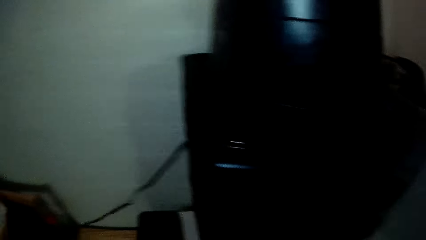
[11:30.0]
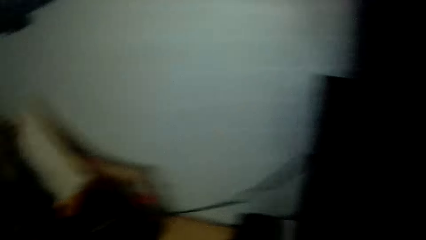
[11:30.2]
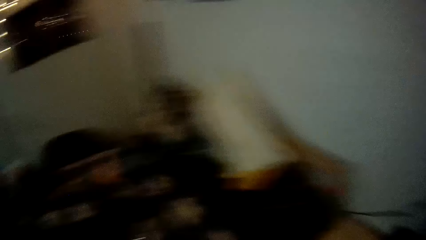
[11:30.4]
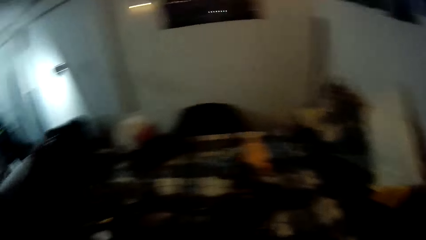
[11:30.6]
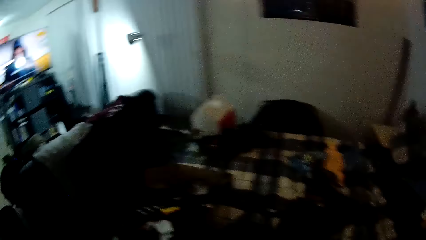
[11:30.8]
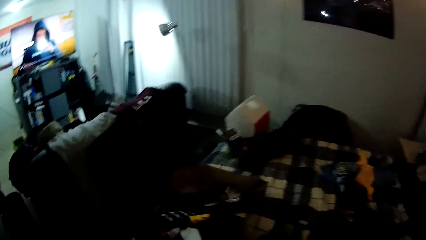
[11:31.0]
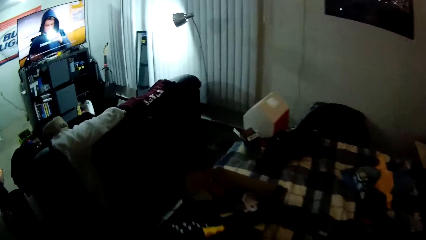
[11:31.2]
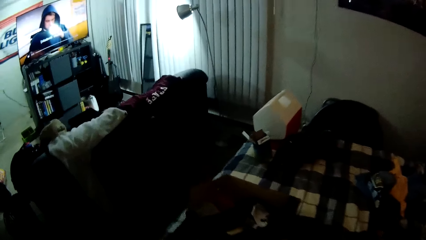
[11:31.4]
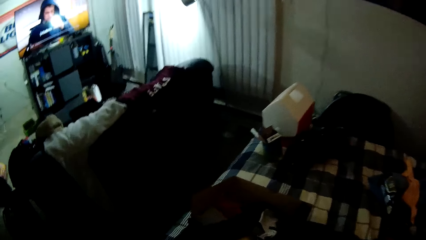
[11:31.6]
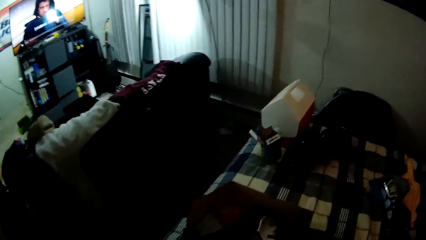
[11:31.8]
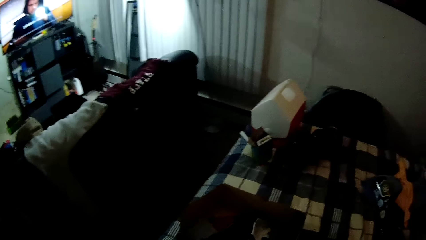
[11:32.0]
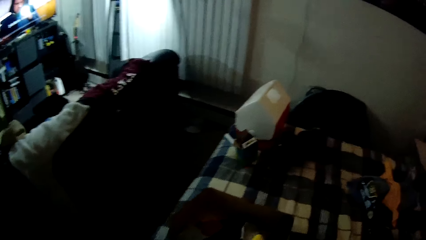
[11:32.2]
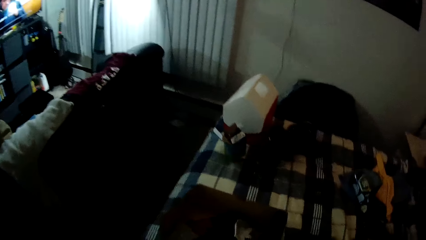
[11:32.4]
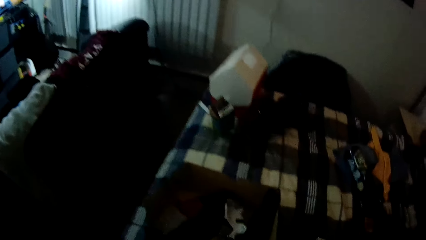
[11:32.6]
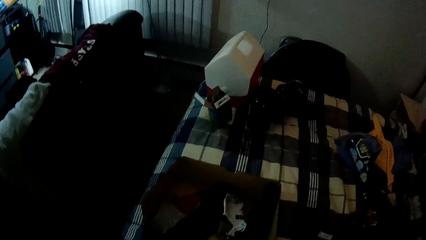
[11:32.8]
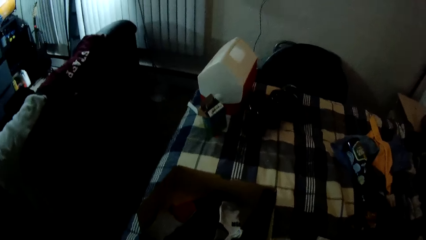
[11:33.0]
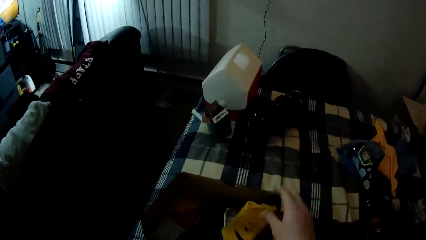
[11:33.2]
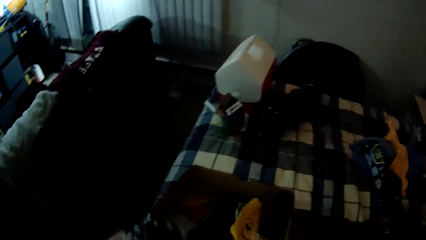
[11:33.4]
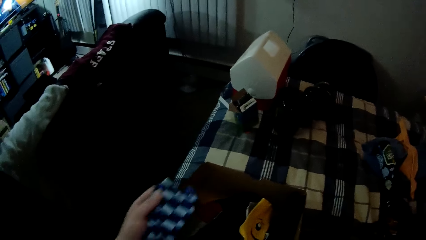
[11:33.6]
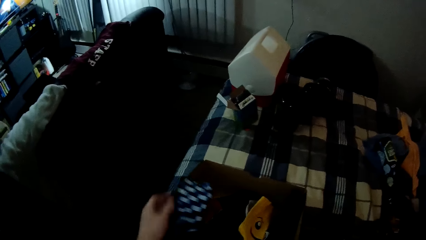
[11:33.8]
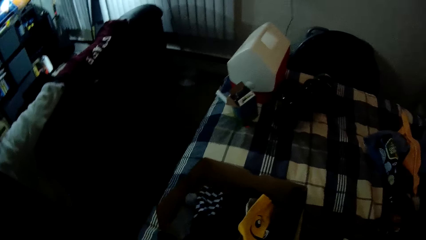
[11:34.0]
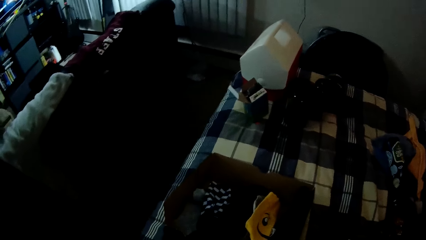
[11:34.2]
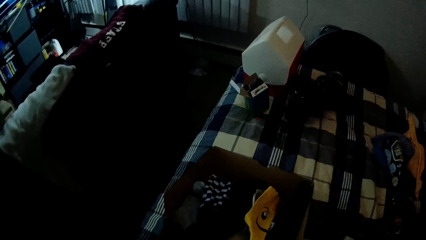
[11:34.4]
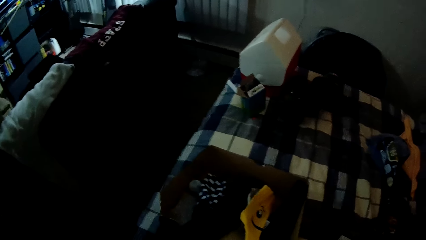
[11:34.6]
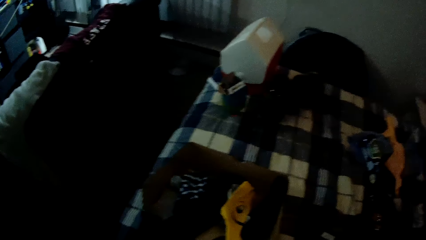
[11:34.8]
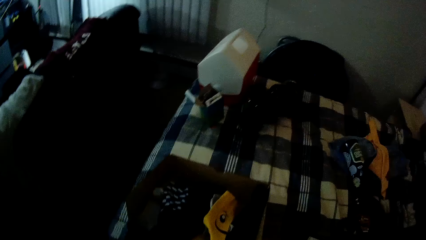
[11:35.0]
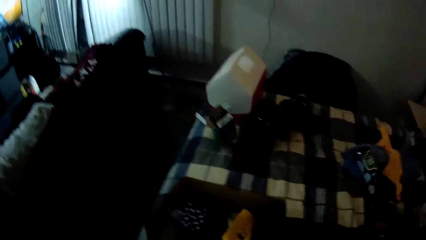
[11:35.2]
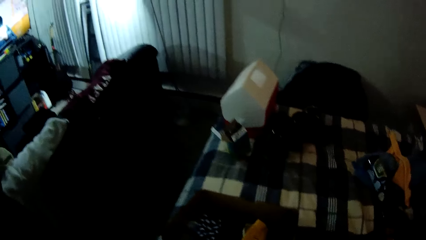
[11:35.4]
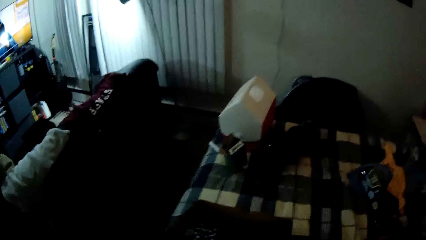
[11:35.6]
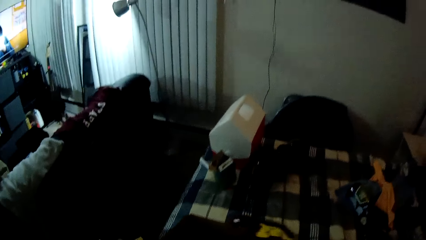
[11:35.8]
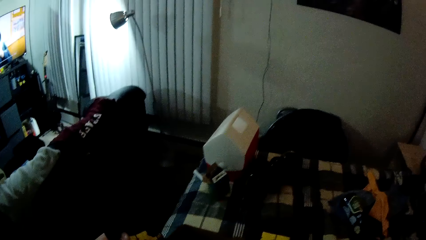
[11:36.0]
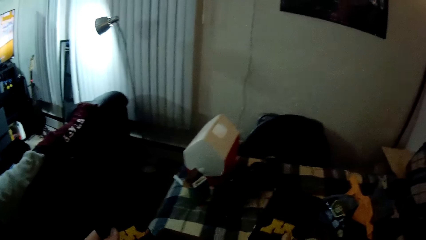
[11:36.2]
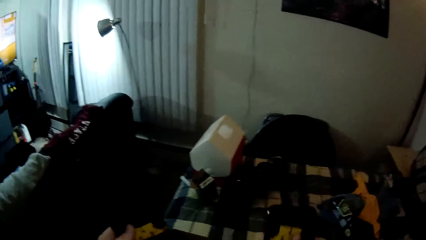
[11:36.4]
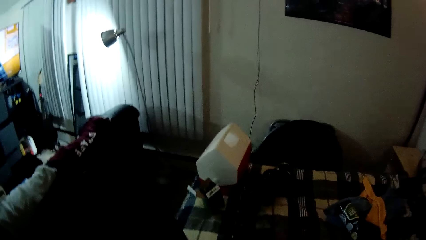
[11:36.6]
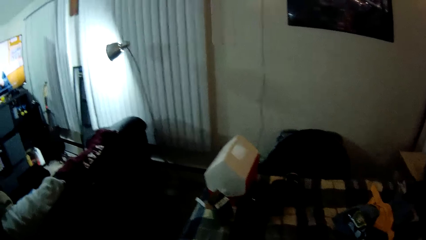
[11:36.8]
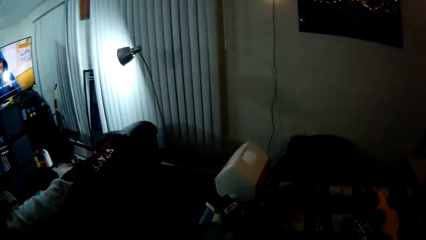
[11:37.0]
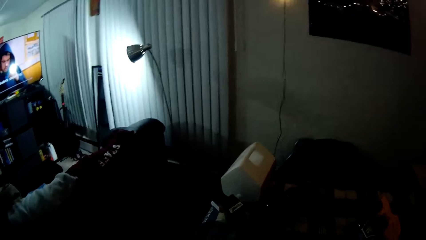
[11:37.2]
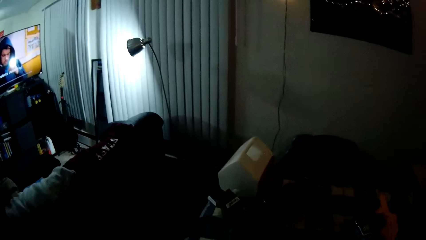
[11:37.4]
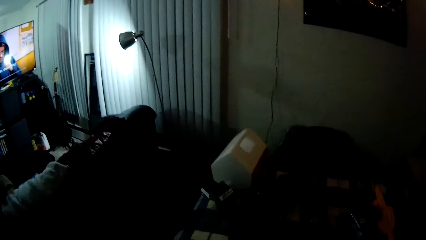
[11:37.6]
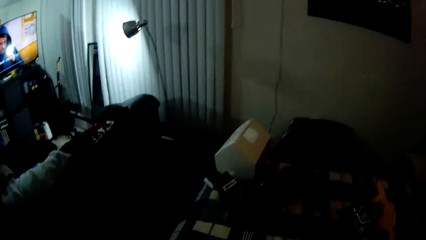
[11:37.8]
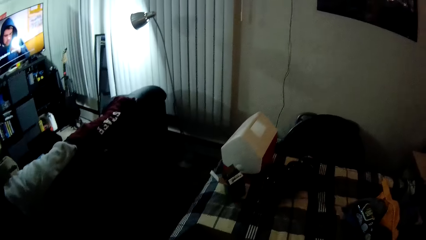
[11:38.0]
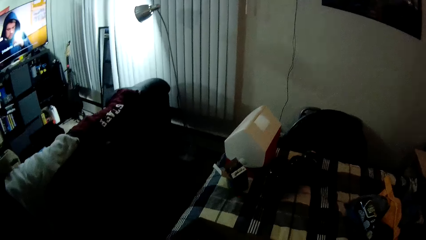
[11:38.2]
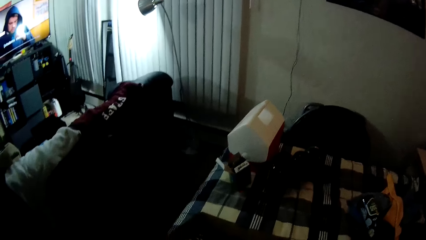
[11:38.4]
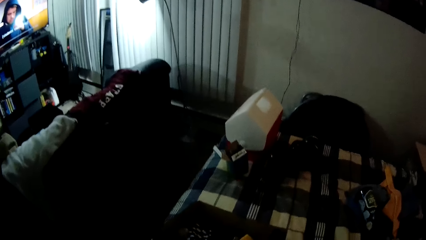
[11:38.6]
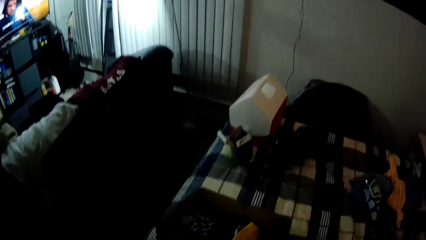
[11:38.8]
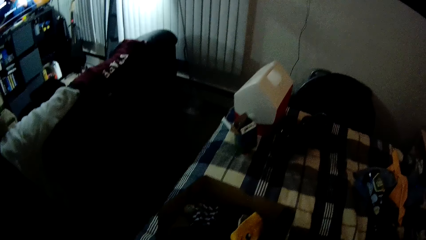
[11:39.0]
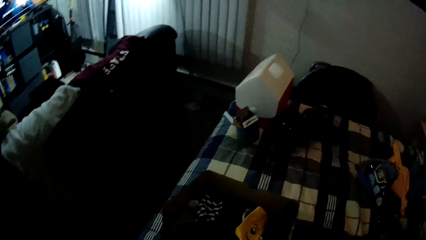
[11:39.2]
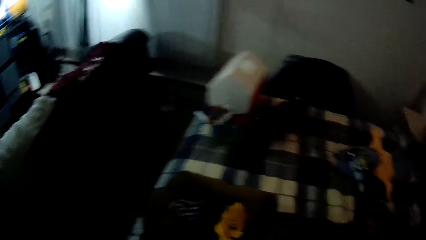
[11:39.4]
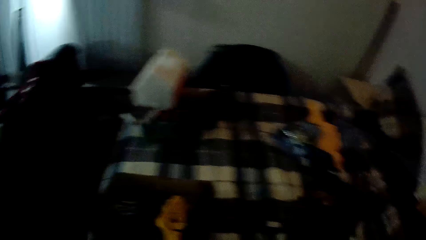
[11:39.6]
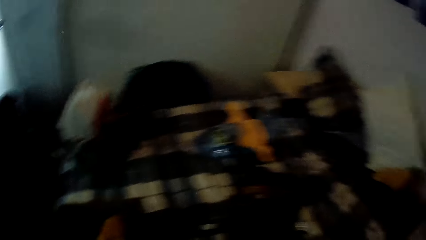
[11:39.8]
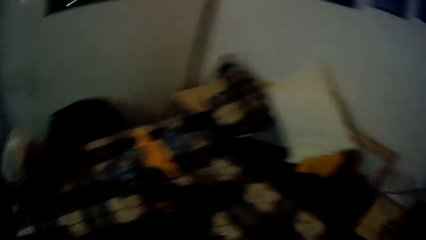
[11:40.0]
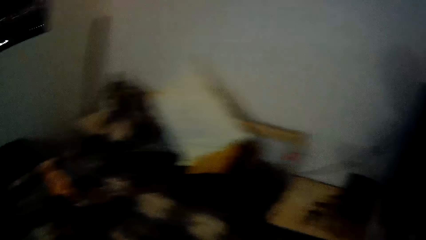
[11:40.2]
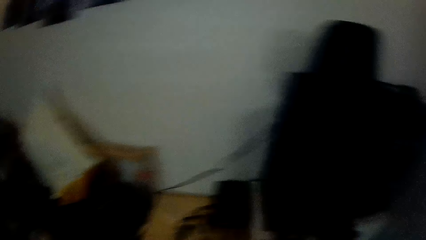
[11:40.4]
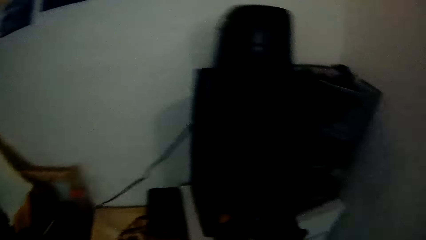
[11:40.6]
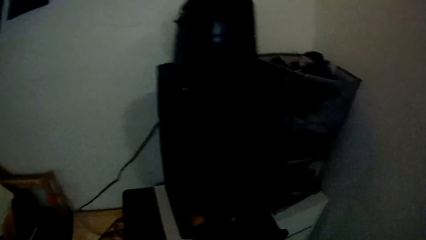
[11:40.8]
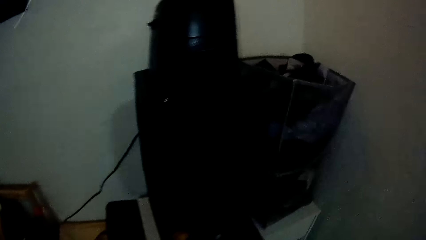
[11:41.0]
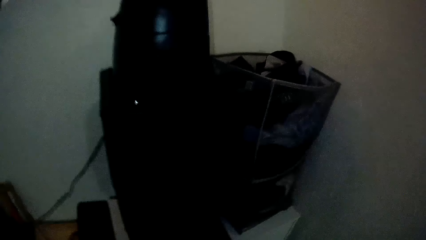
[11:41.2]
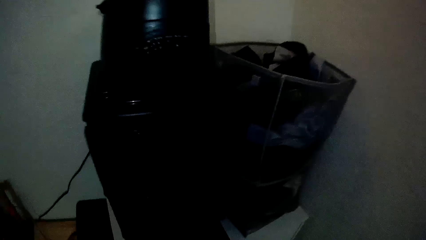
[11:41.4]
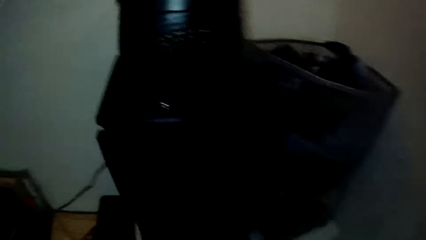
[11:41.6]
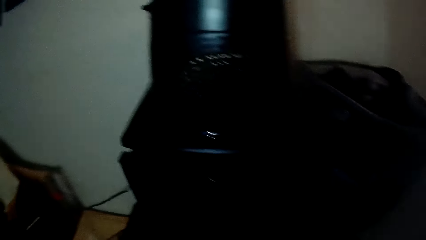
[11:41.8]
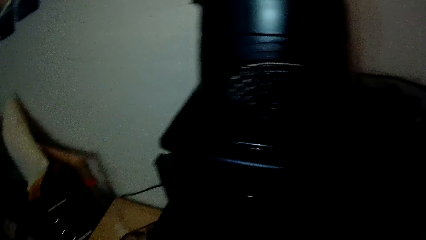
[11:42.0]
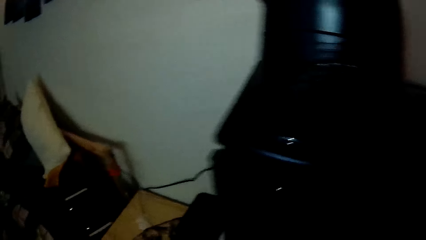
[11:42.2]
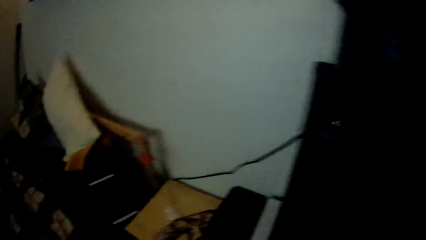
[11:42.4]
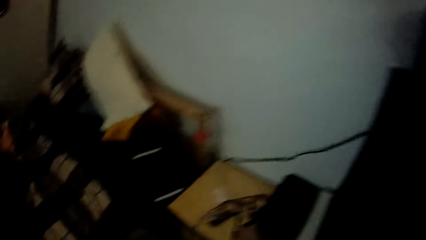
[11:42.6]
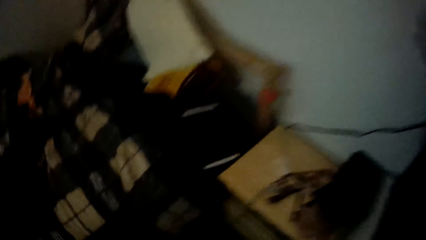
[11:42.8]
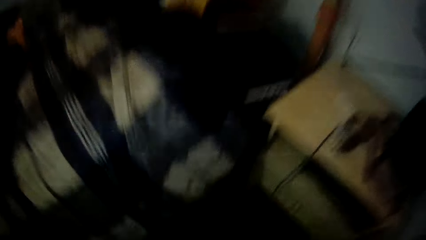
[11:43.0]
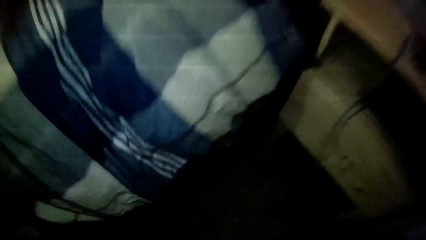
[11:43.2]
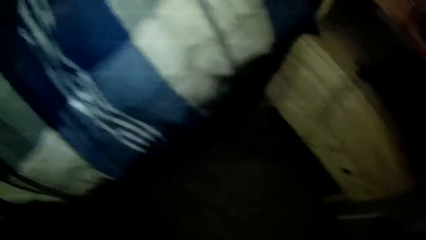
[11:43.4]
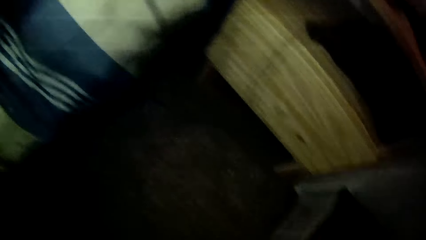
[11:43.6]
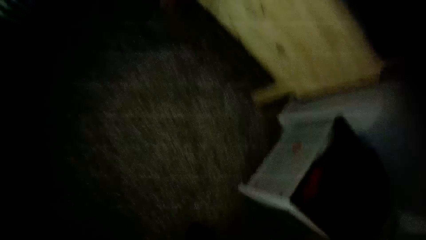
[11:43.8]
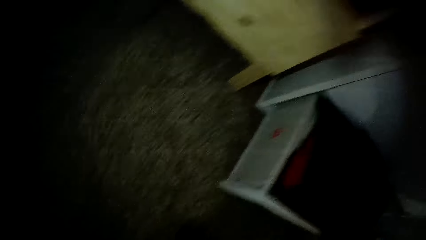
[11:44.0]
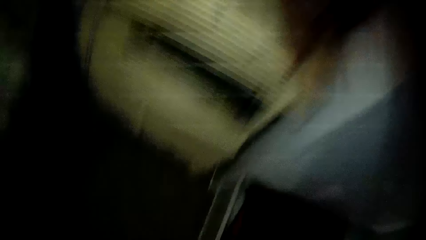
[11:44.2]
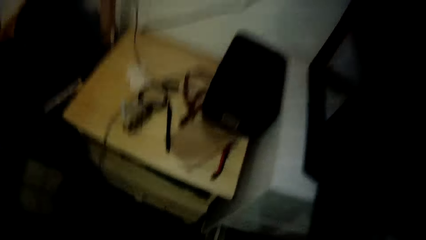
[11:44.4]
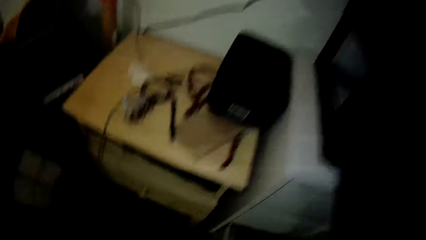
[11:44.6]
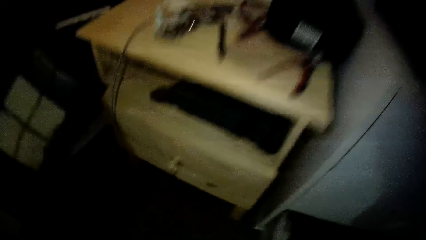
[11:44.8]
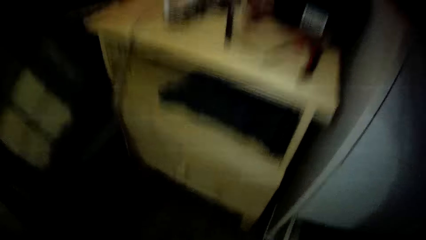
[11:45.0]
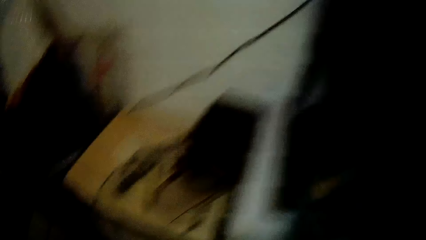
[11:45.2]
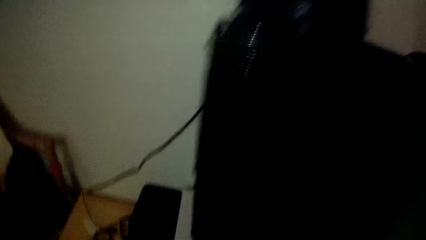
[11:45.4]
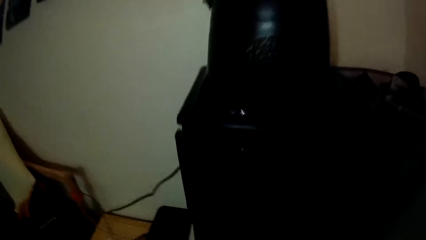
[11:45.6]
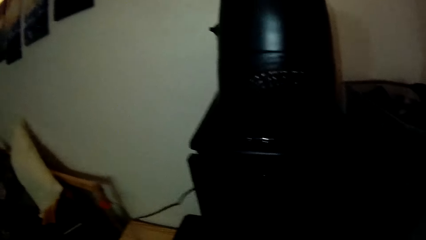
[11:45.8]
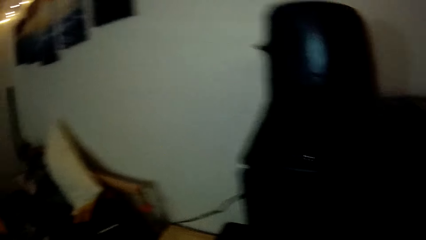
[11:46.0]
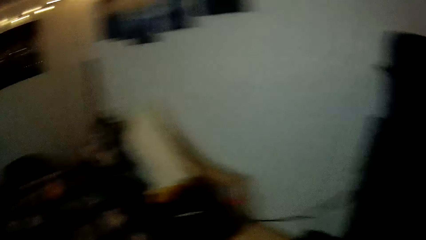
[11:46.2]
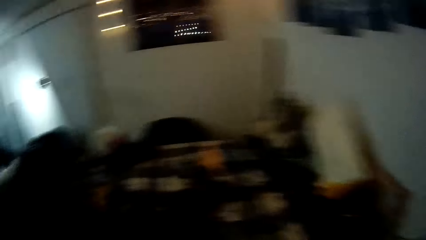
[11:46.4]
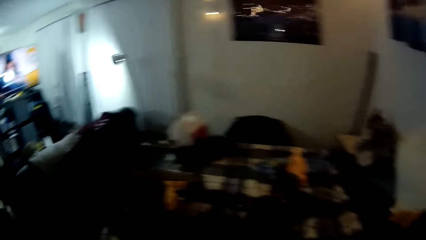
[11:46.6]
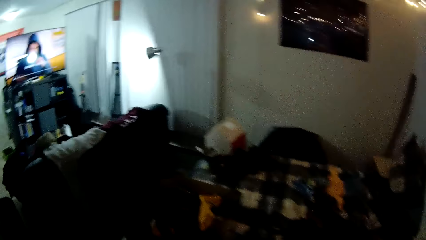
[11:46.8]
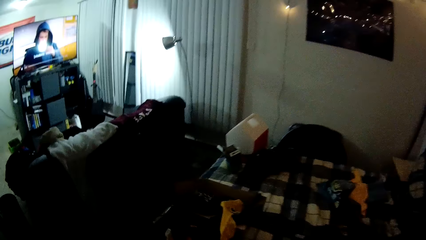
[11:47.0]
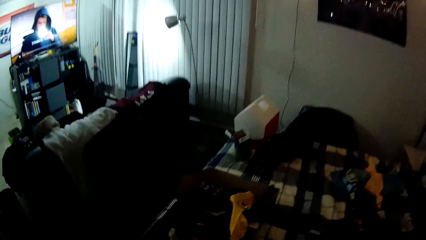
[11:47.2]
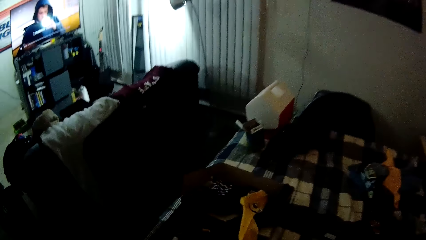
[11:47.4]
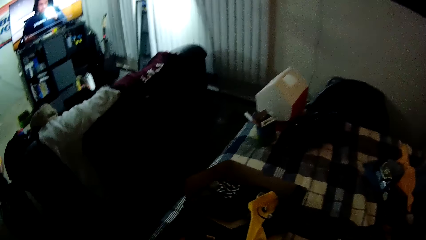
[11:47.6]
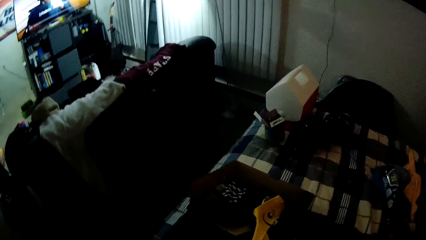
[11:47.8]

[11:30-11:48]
The camera wearer drops the socks in the box. They pick another cloth from the bed. They fold the cloth. They turn around. They pick something. They pick the cloth from the bed.
